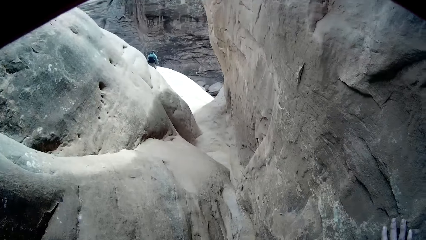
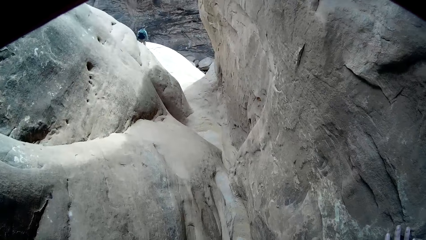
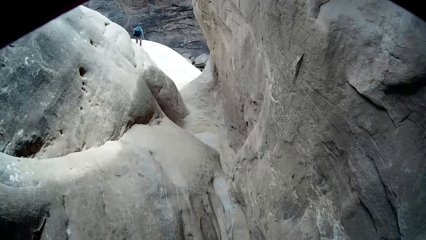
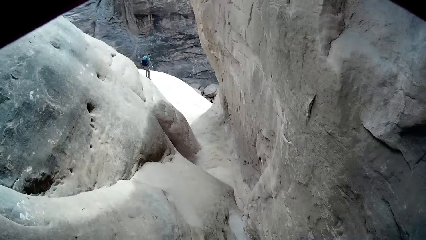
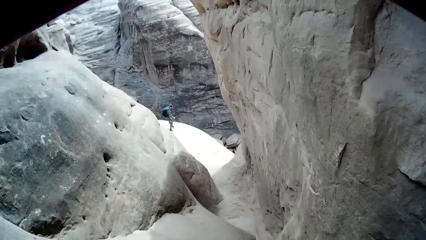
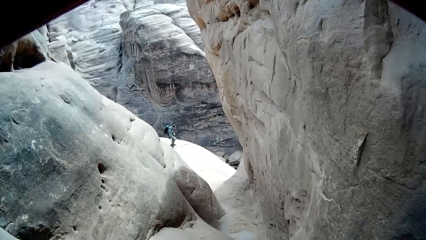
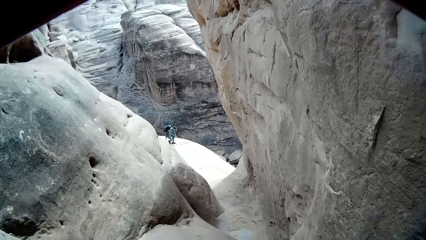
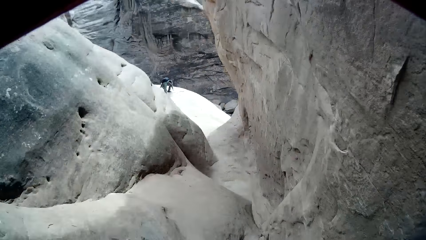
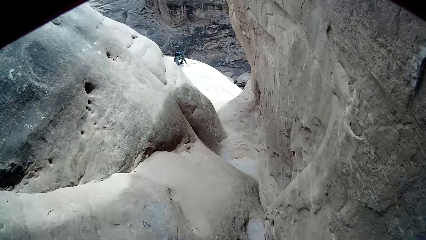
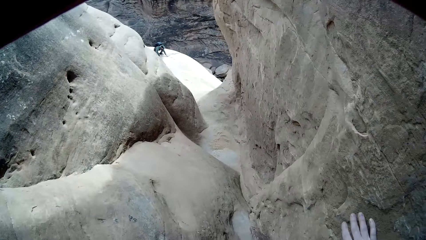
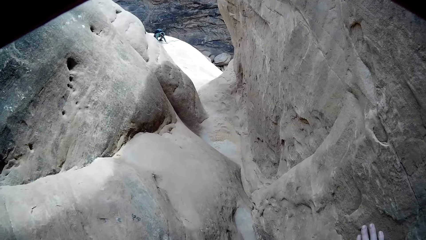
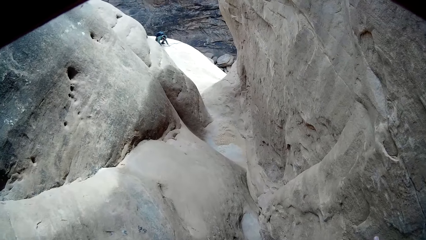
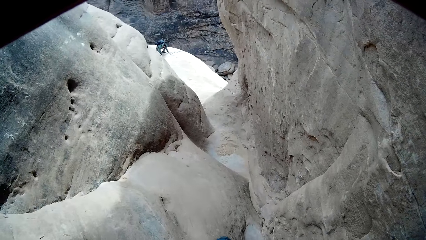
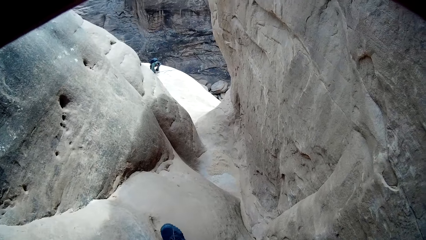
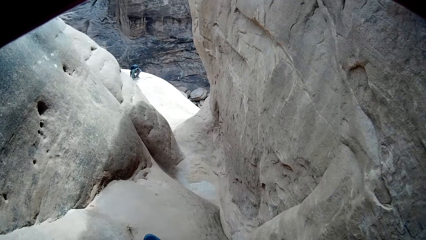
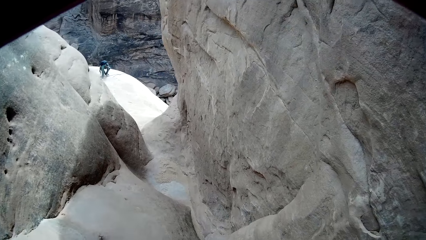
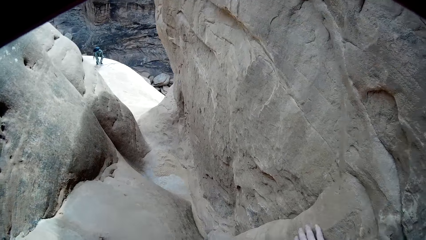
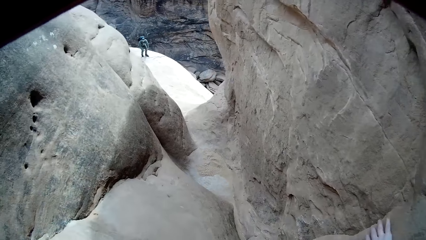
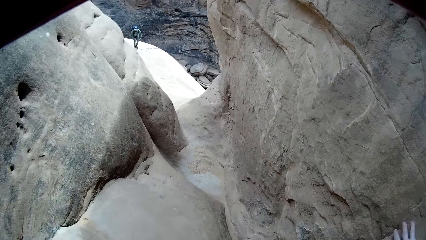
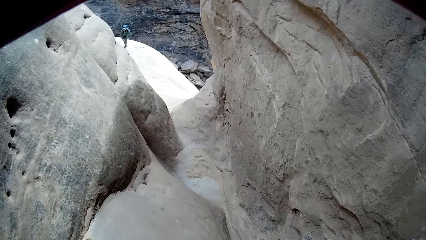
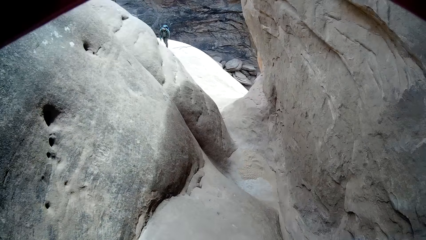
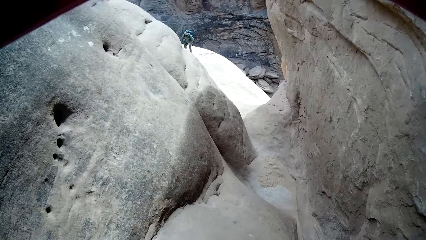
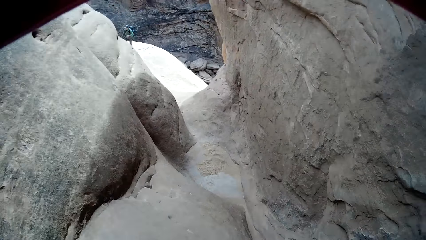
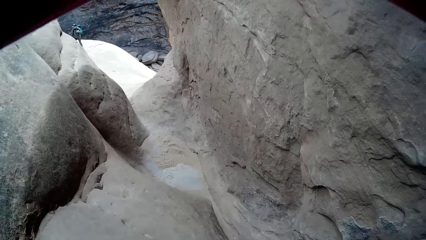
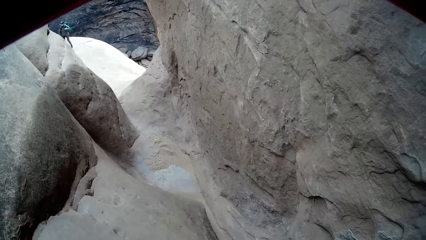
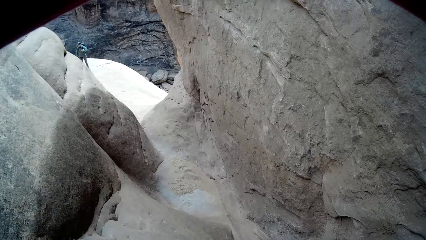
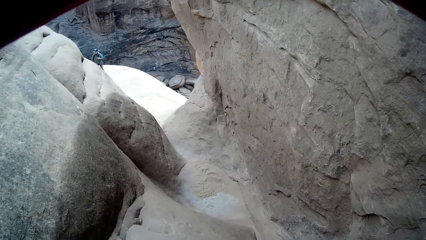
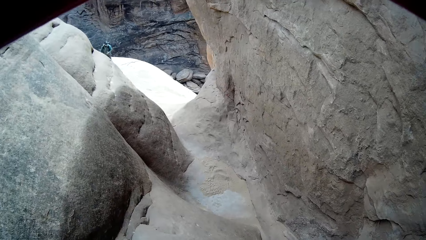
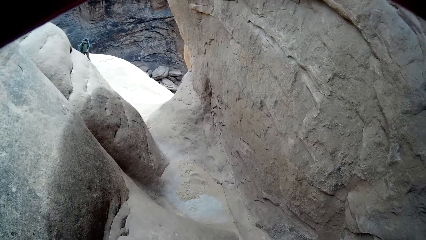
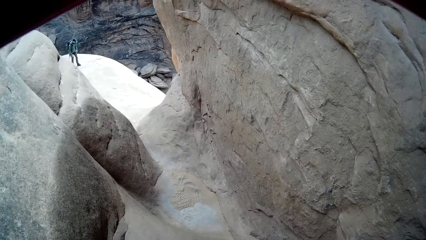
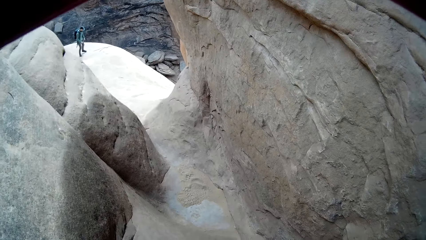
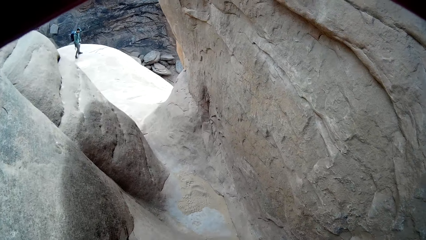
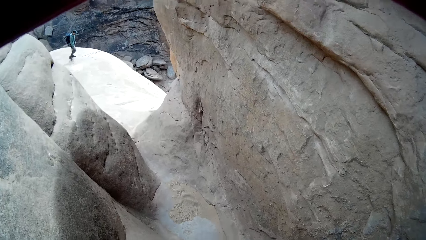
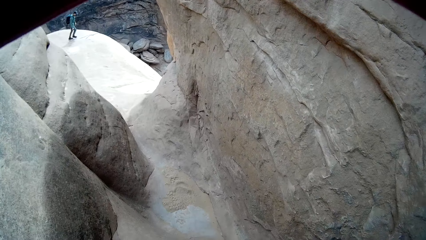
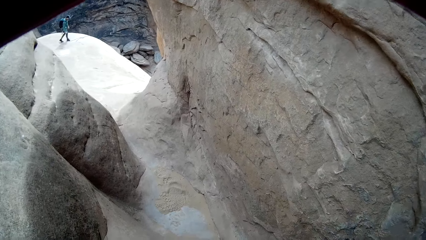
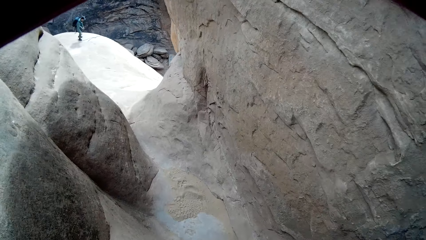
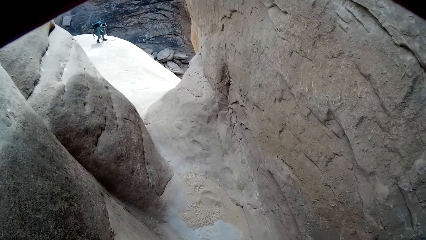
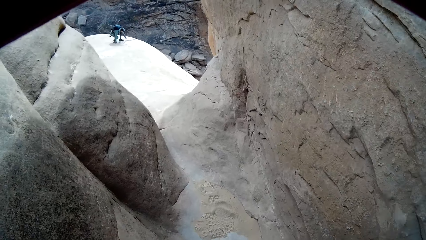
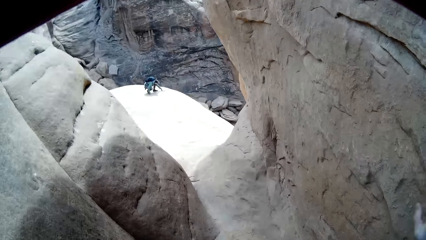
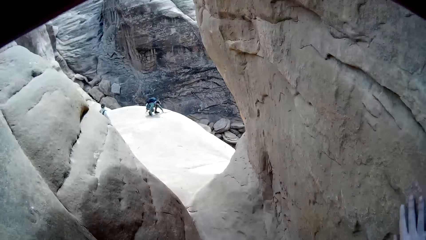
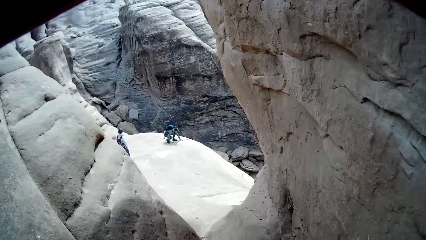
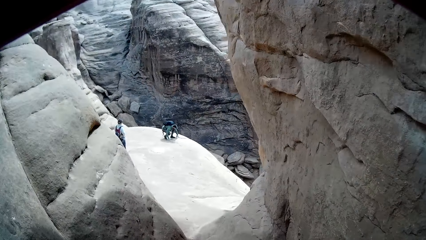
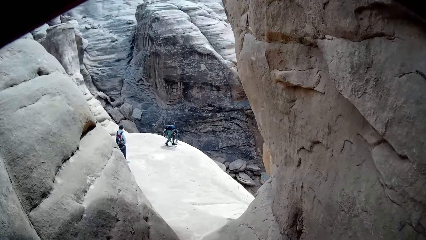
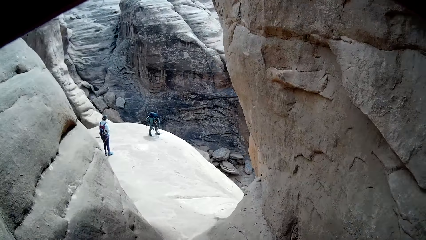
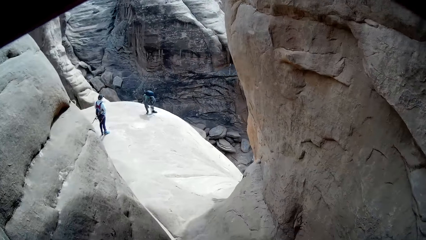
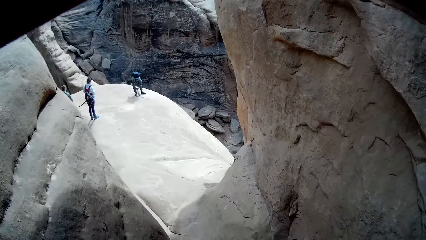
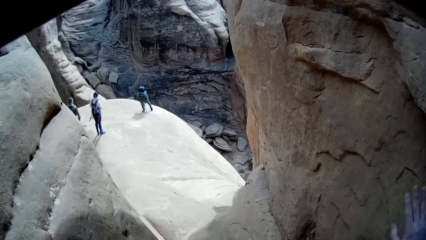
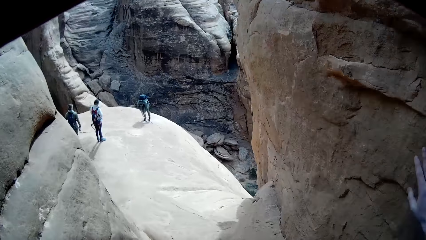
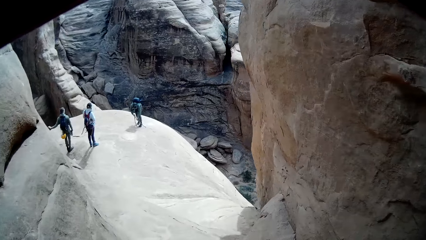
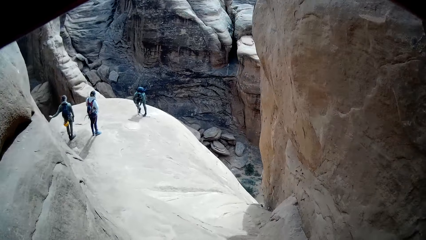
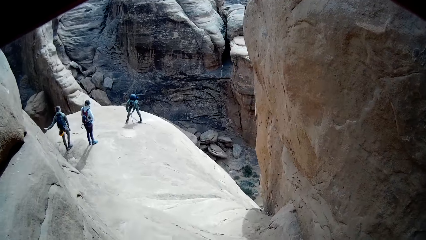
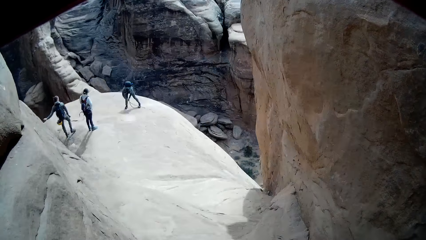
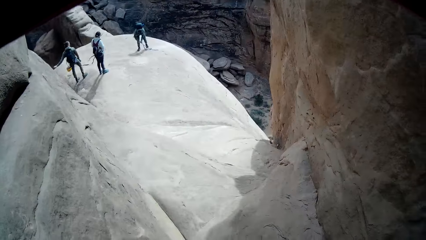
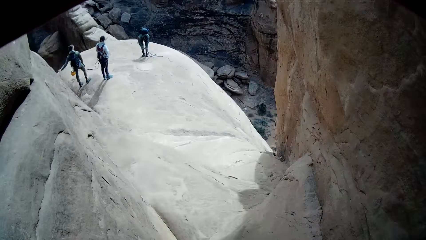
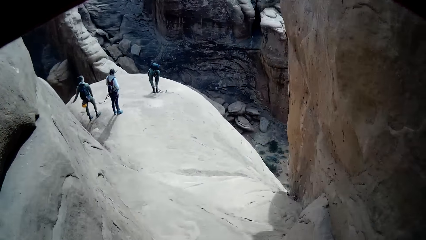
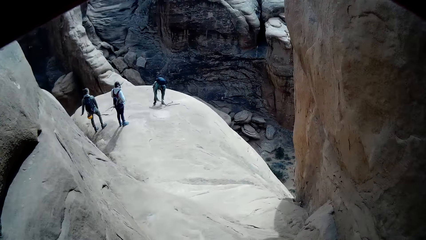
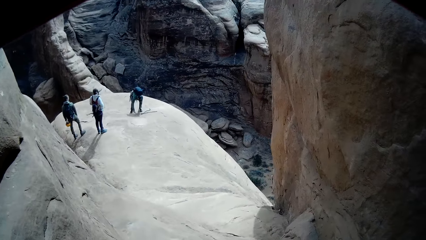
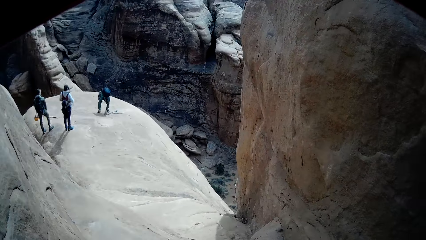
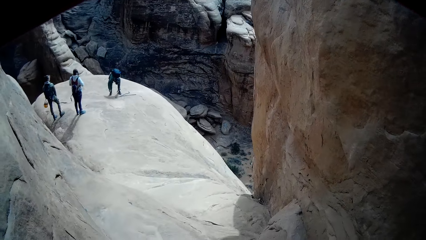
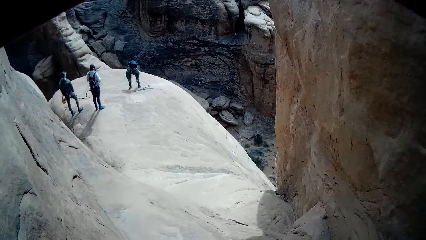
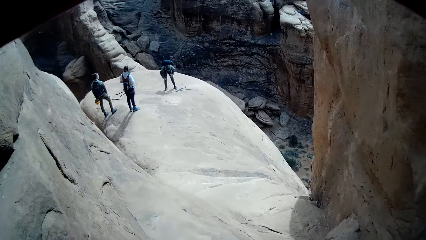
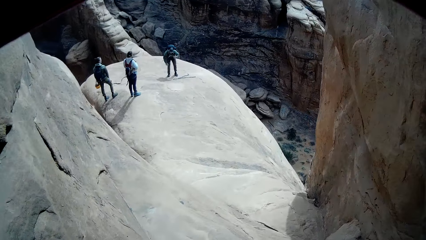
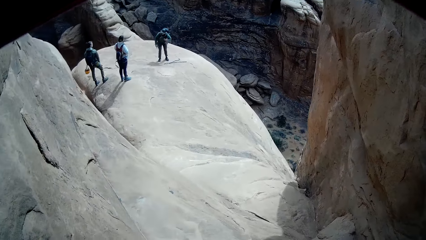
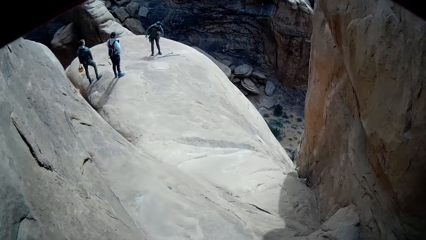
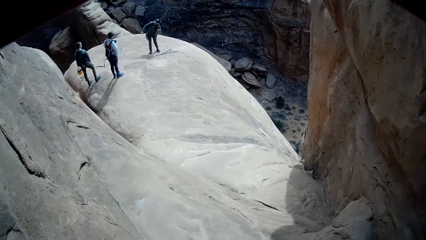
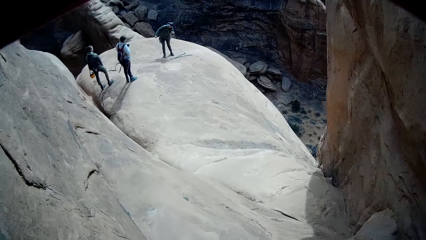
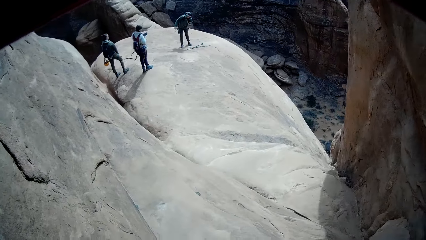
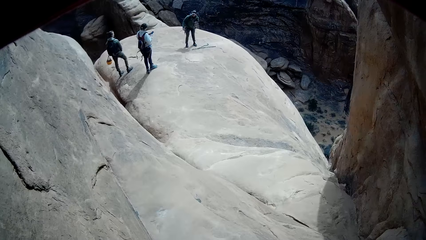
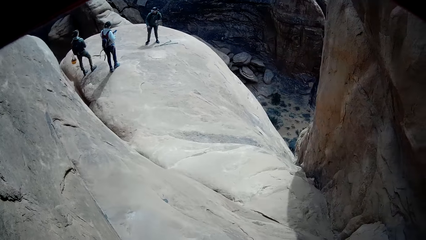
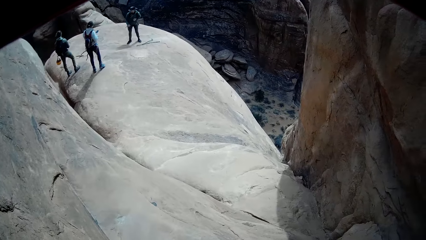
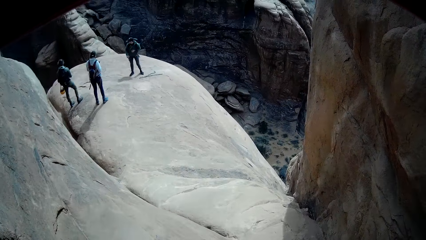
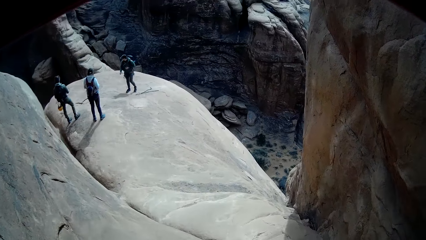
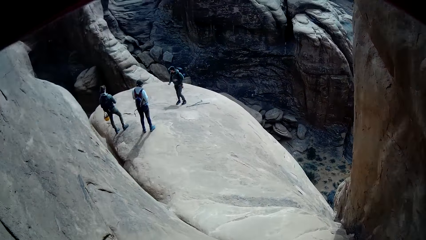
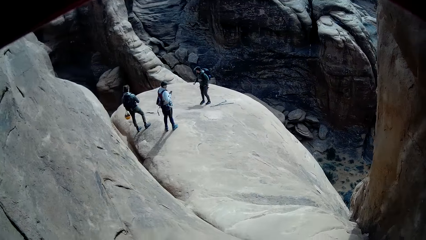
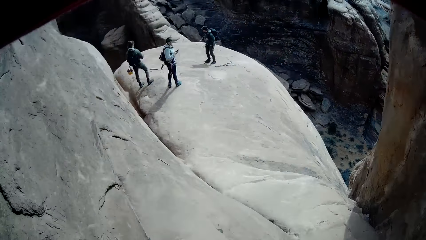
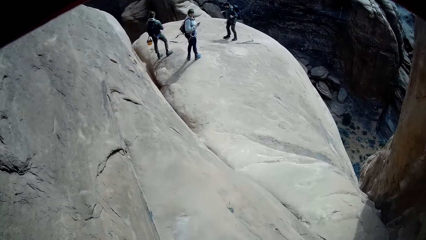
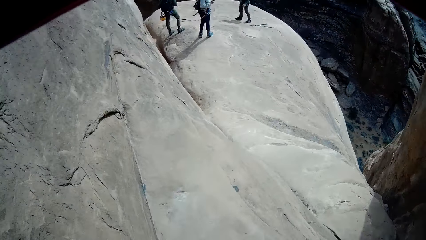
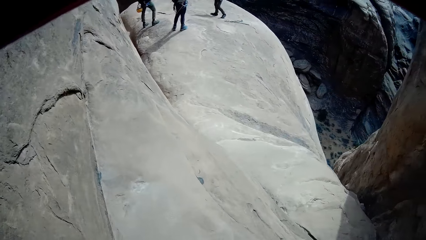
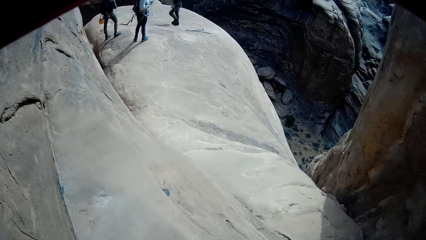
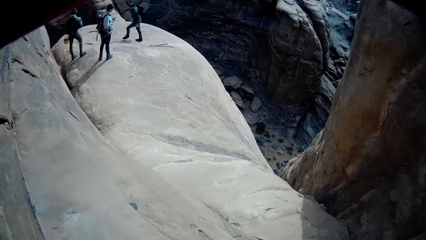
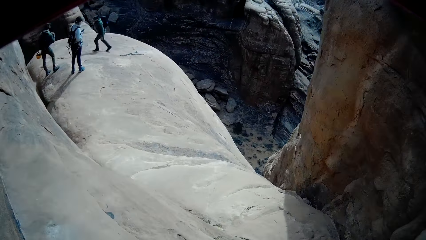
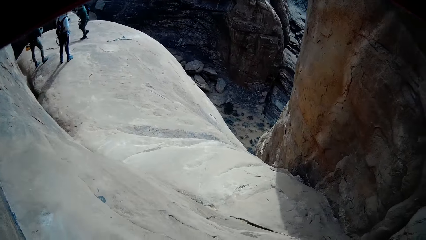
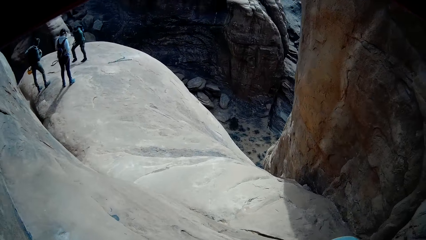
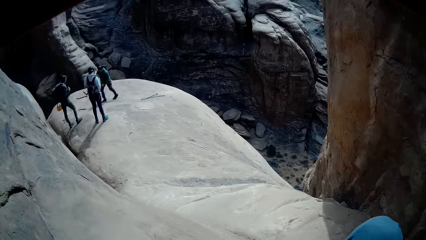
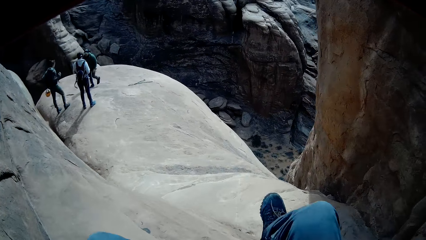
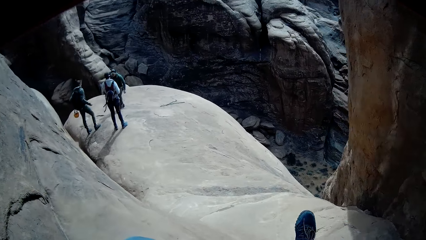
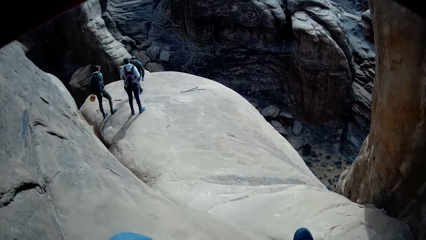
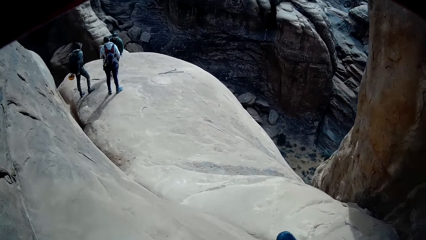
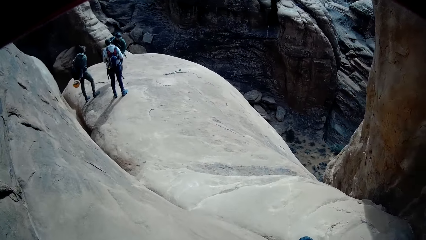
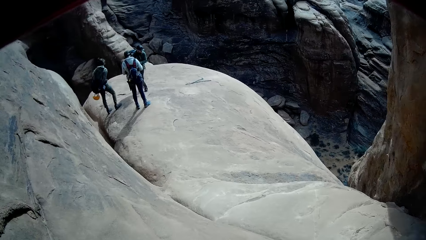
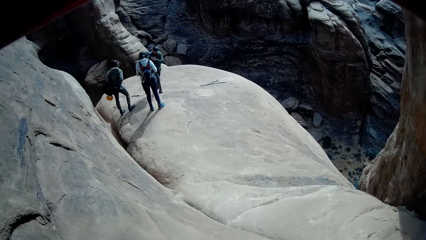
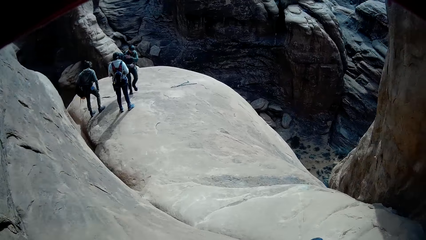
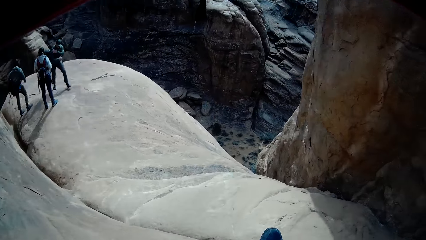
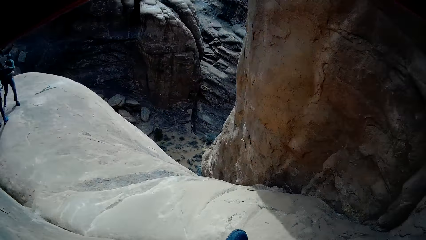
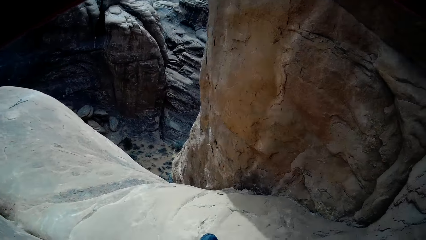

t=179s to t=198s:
A man adjusts a rope on the floor. The man bends and draws on the ground. The camera wearer moves down the rock.
